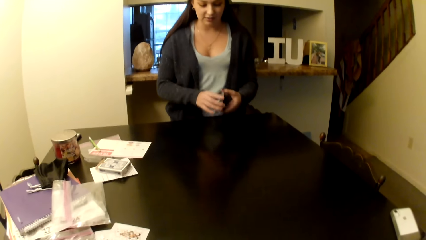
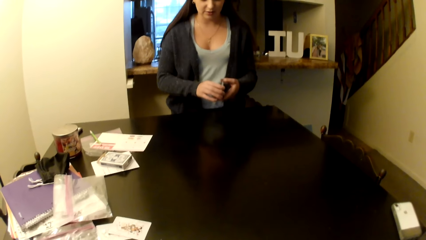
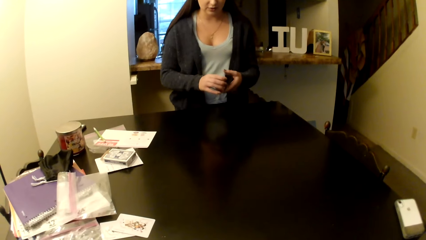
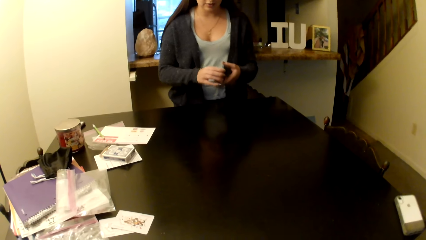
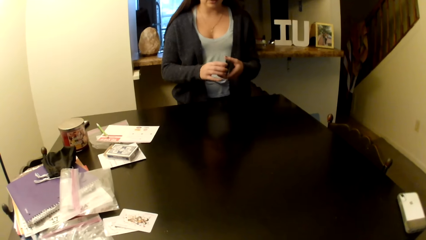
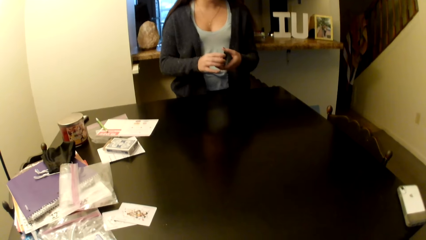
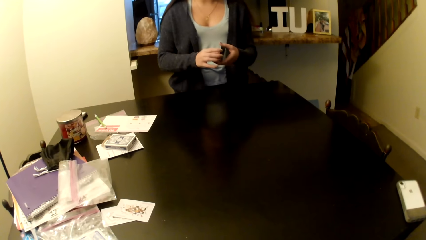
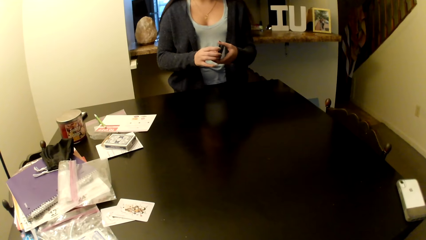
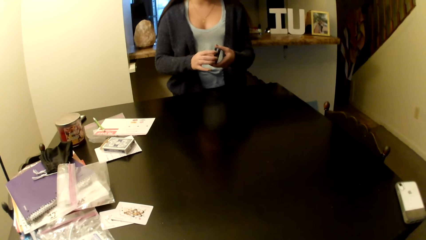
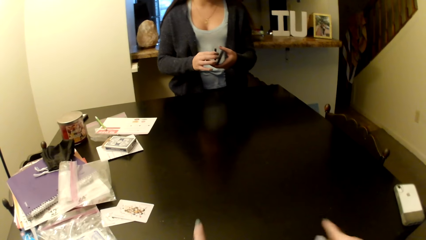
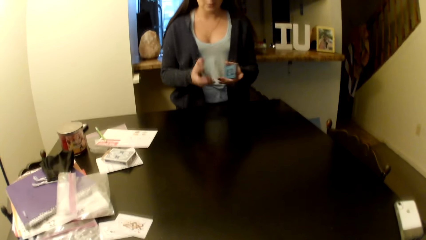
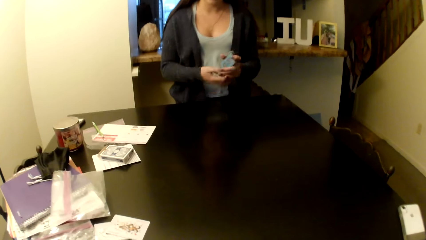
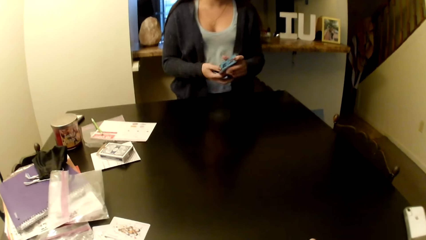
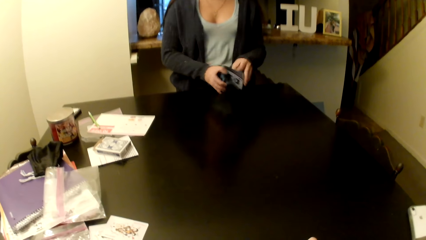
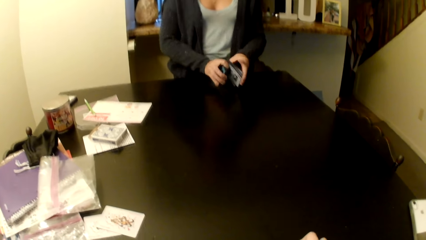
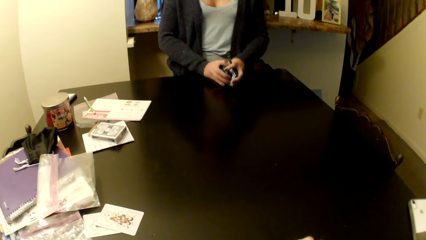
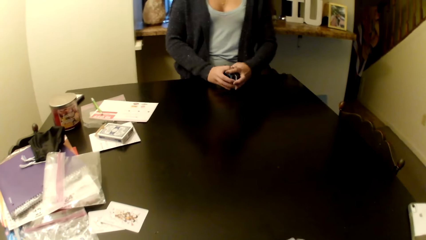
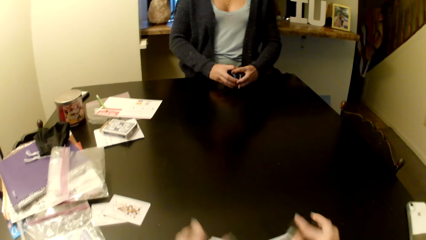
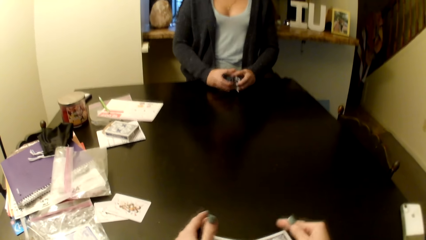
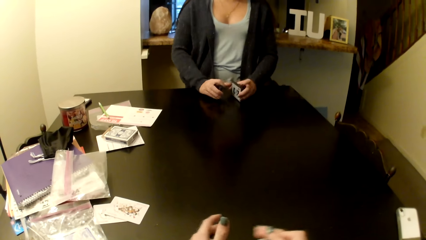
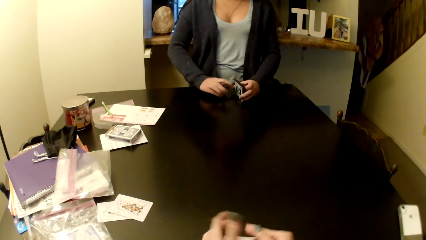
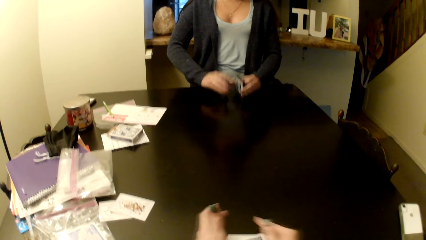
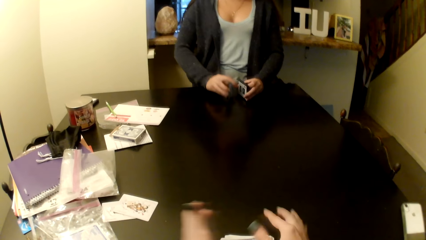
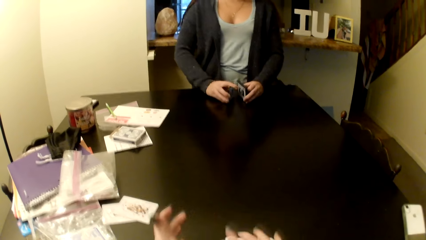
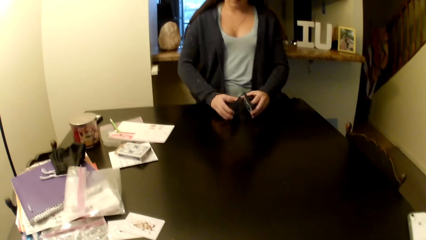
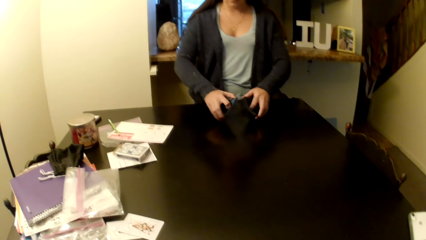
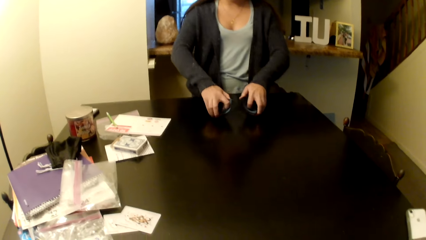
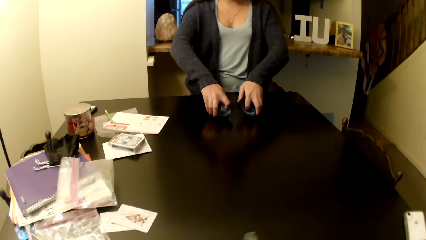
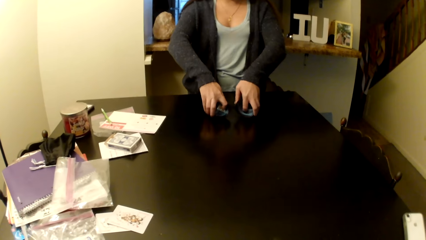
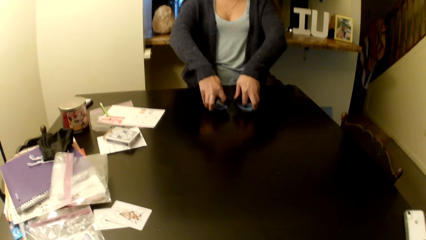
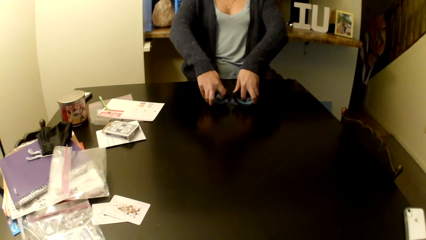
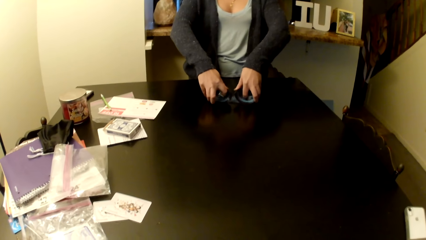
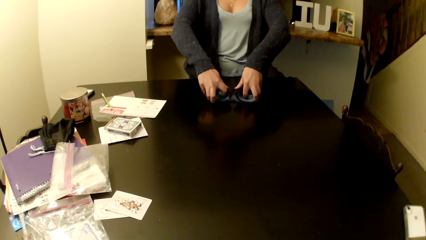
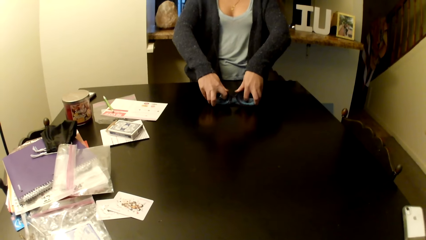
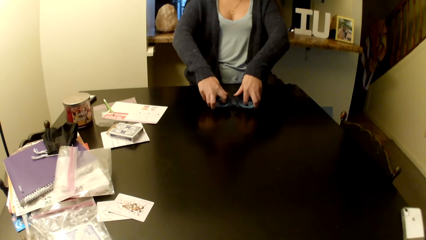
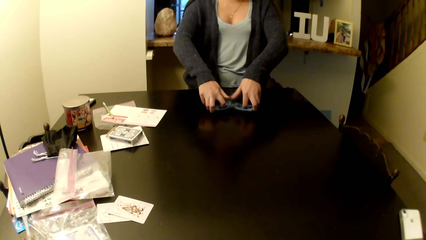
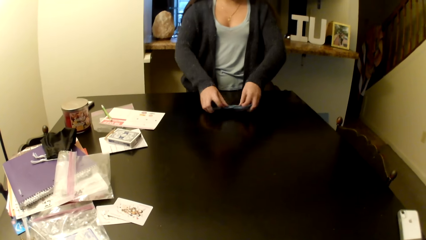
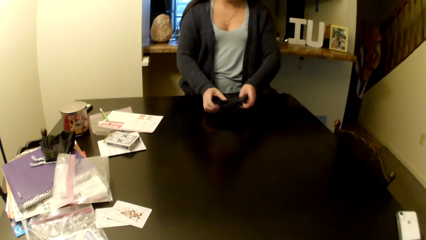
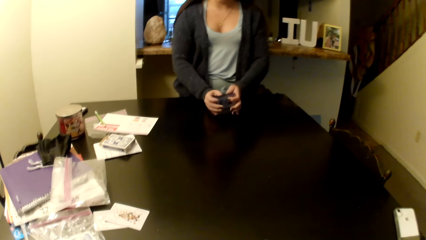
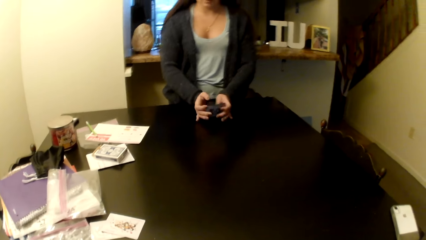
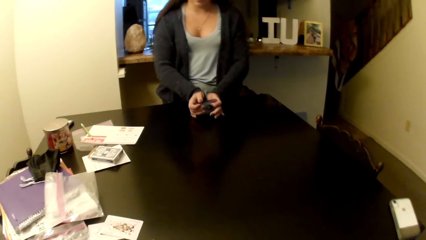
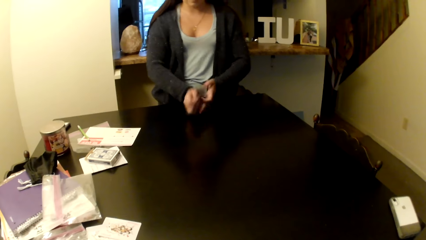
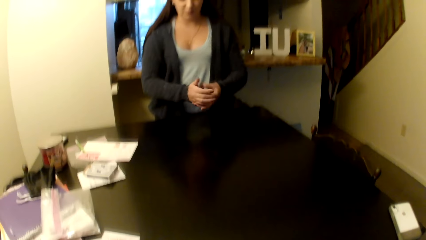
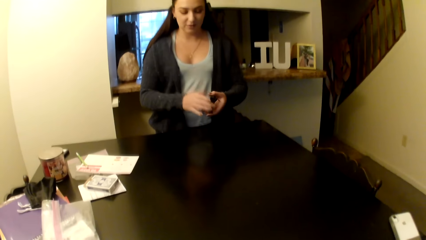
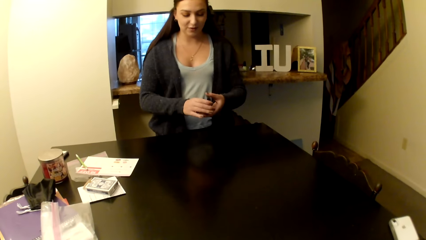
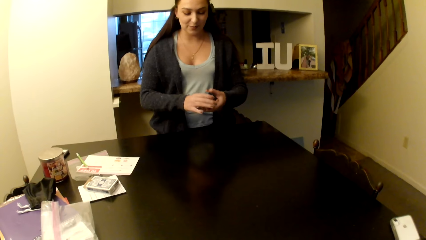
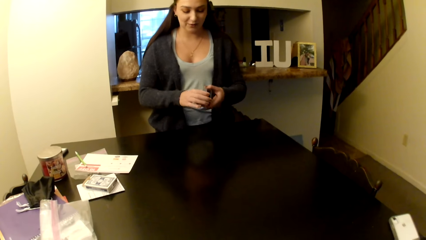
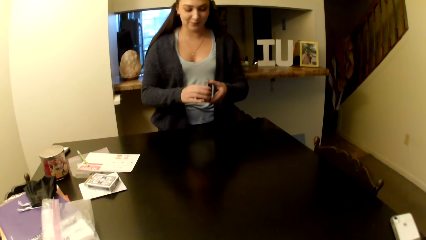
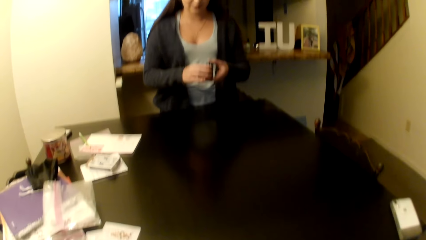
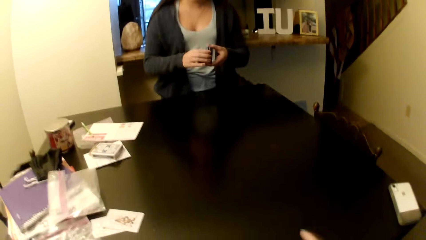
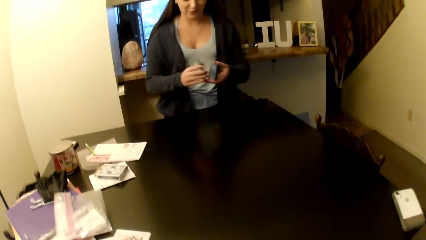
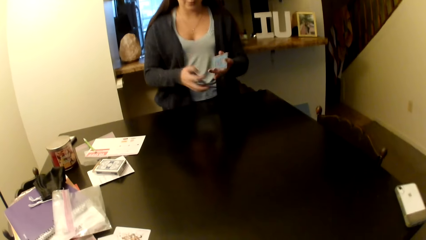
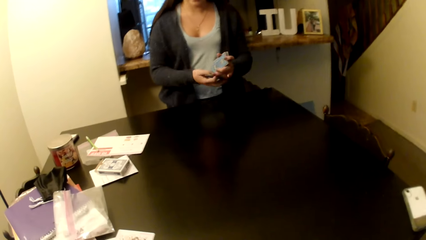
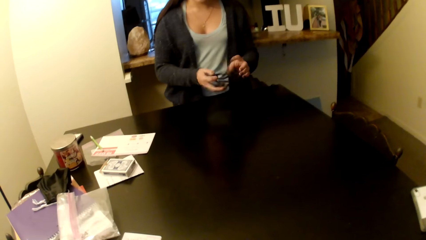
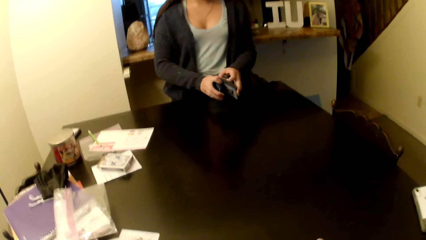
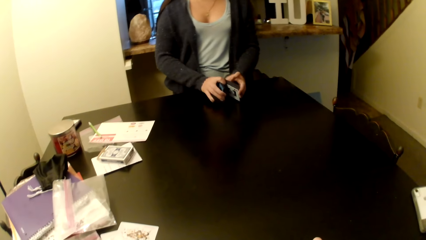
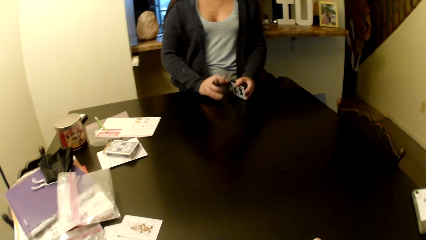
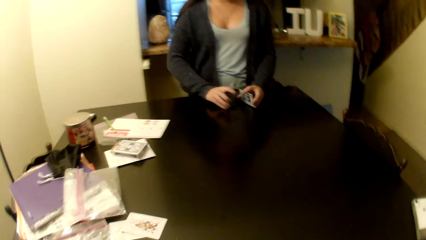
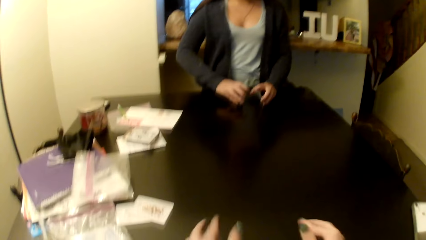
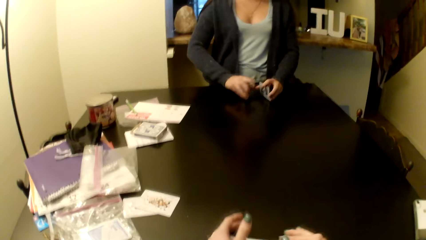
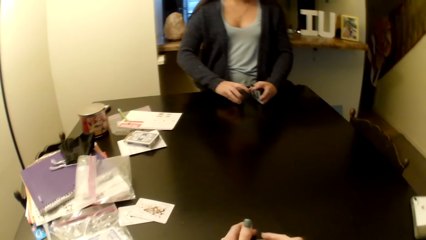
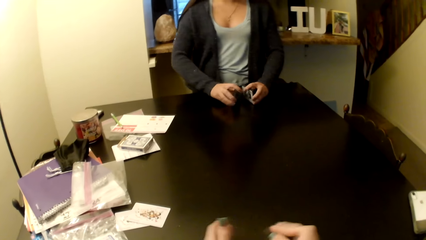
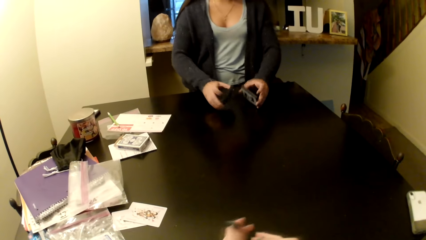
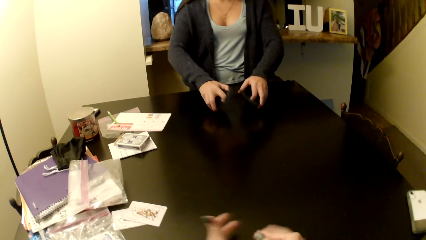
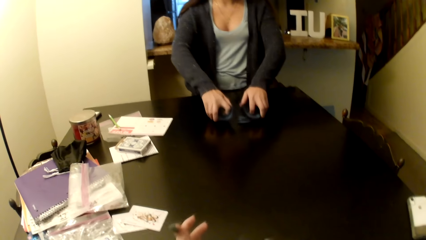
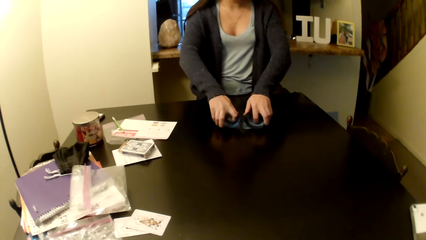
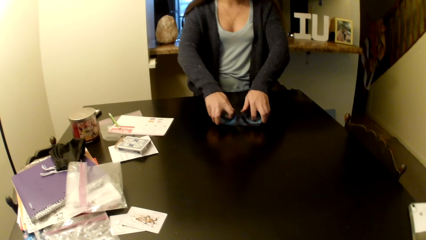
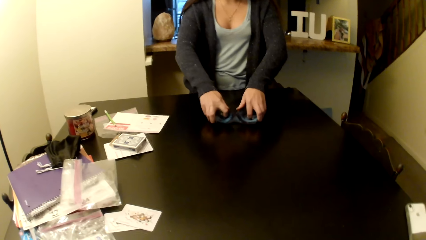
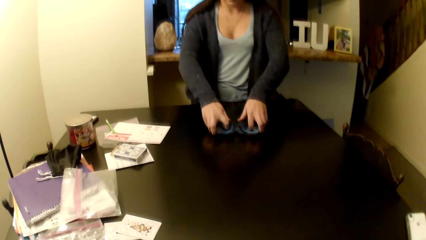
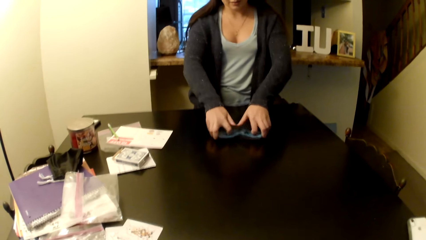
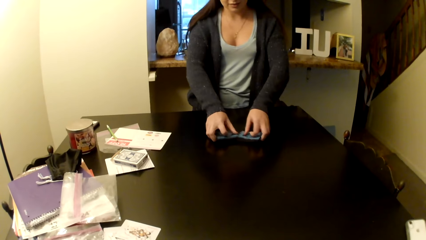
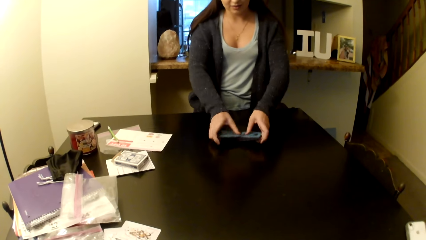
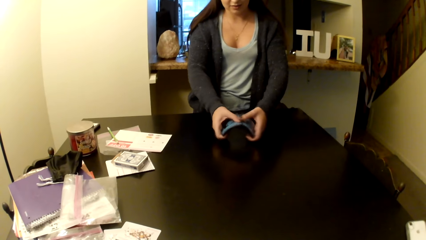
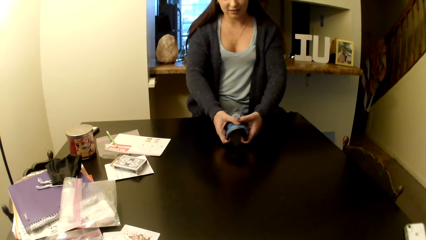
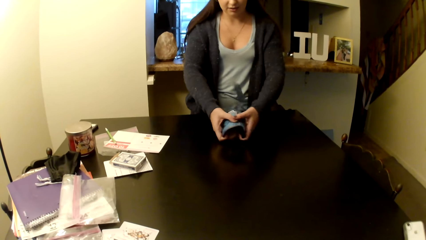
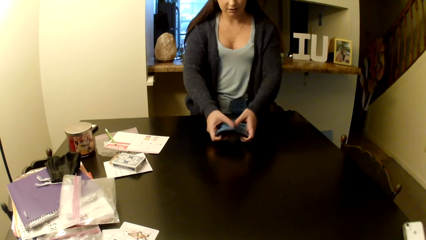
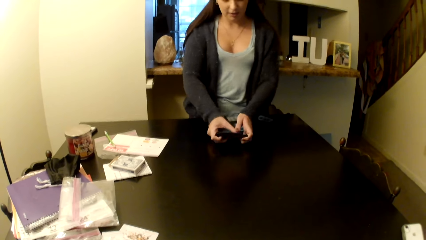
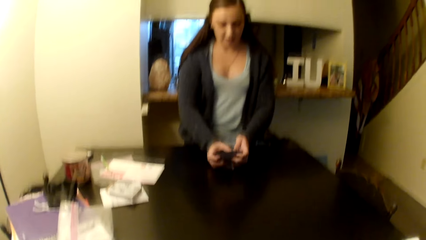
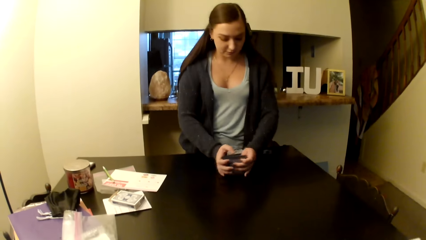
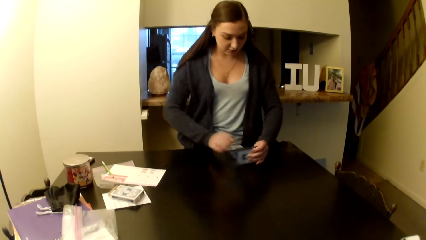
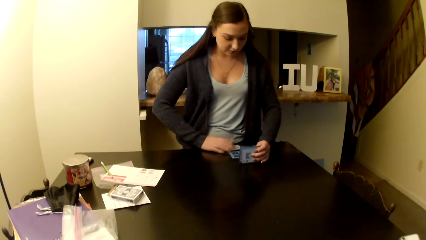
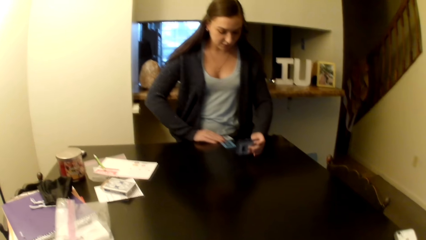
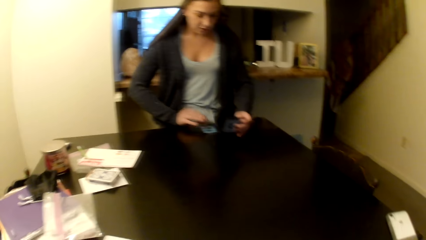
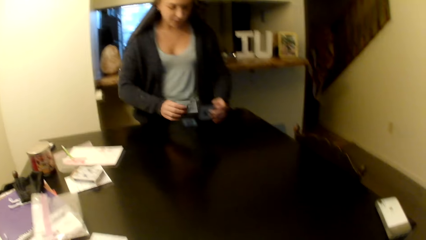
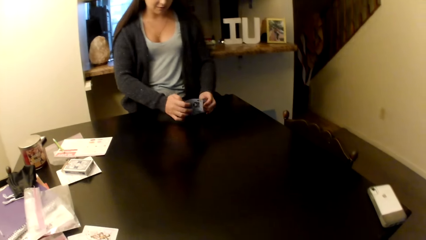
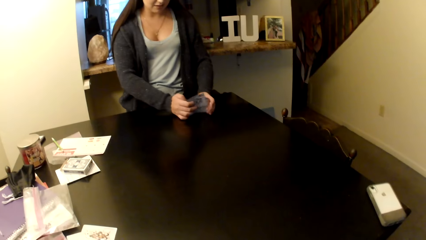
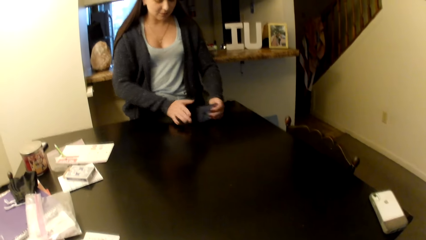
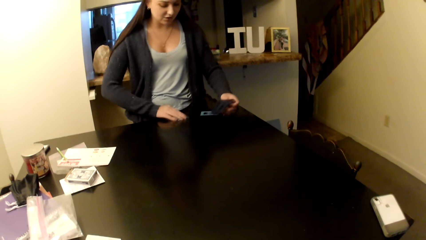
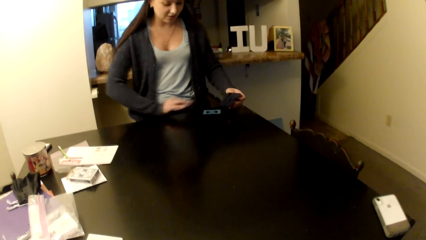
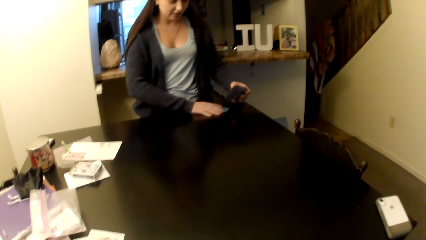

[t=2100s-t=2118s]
The woman shuffles cards. The camera wearer shuffles cards.
